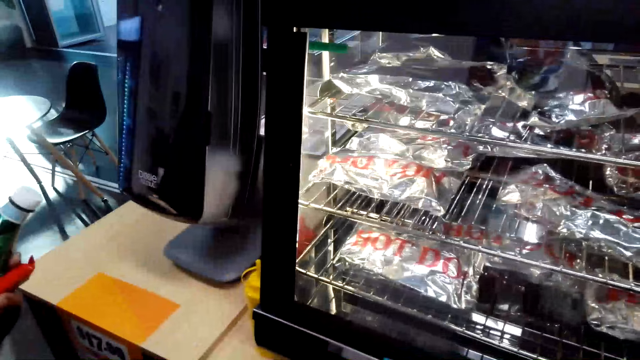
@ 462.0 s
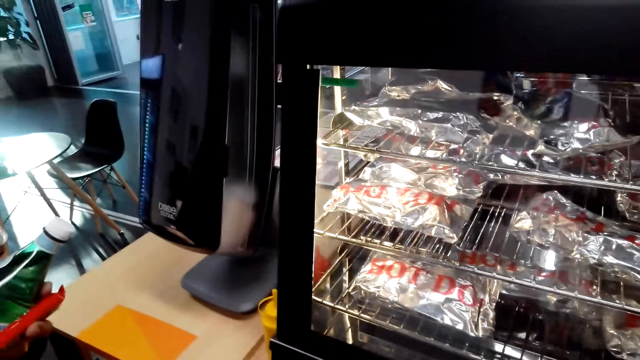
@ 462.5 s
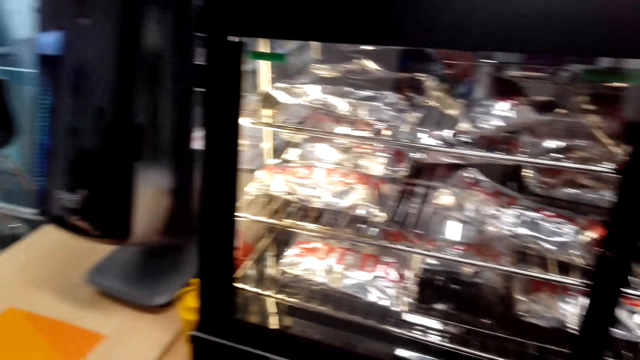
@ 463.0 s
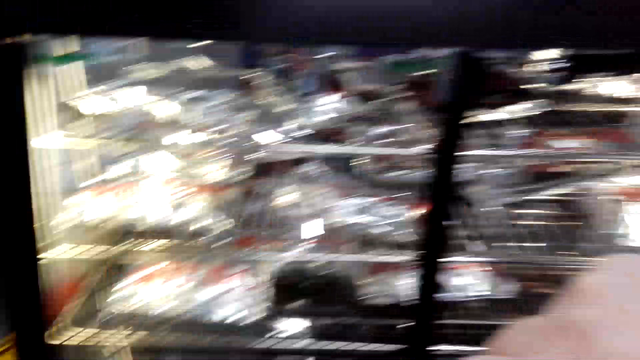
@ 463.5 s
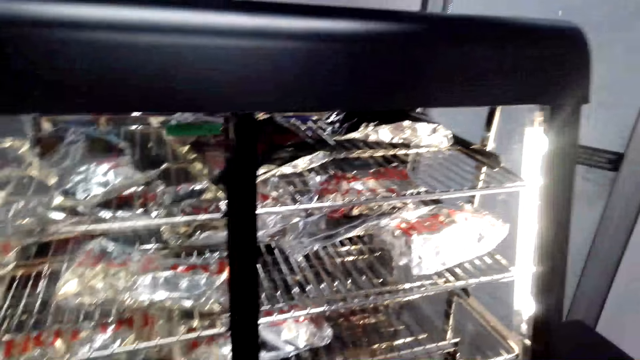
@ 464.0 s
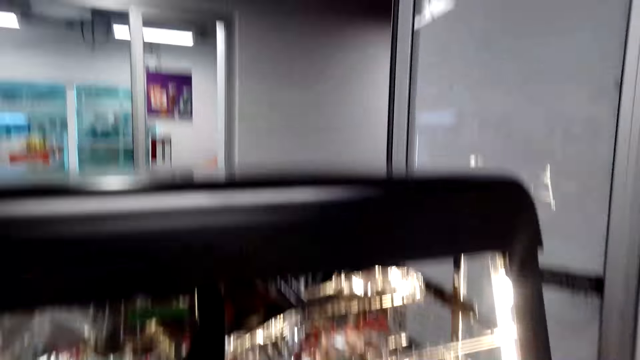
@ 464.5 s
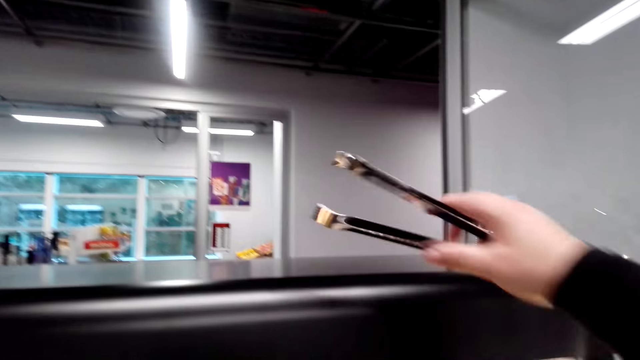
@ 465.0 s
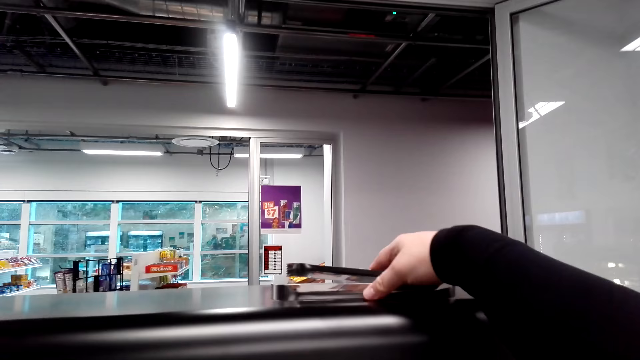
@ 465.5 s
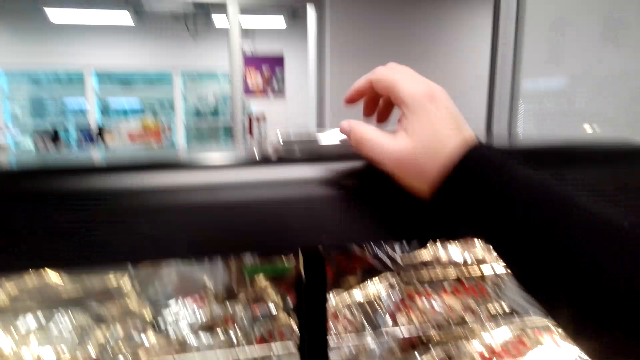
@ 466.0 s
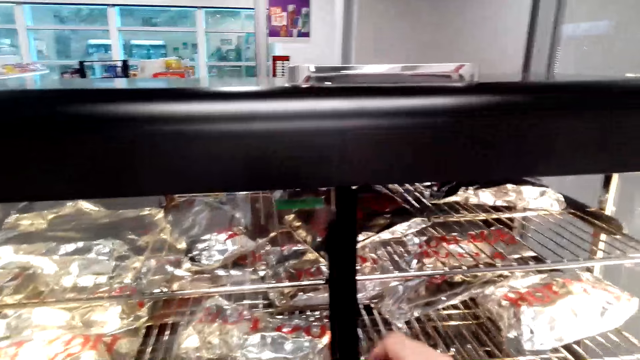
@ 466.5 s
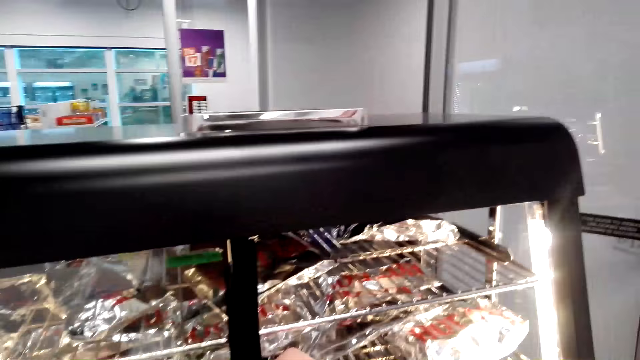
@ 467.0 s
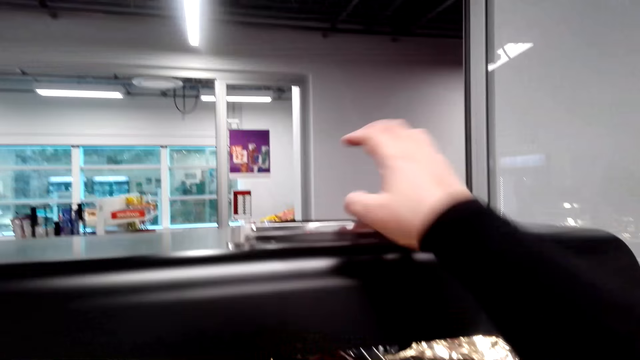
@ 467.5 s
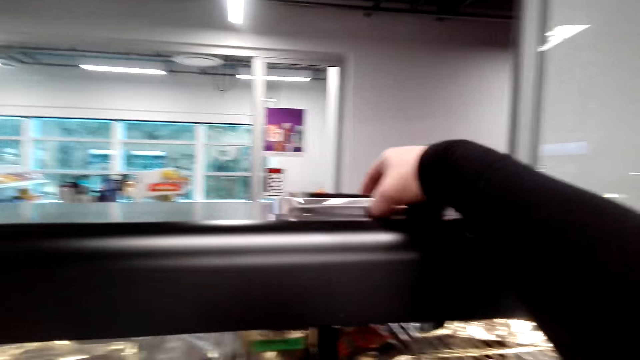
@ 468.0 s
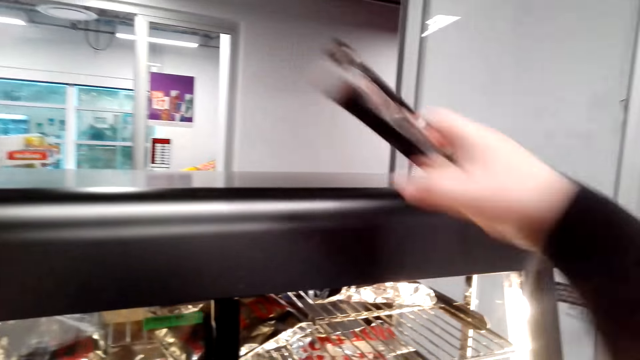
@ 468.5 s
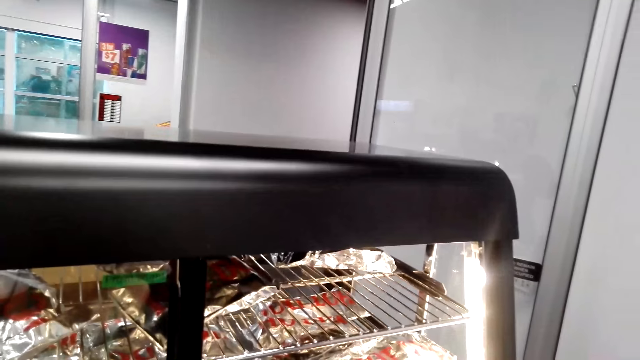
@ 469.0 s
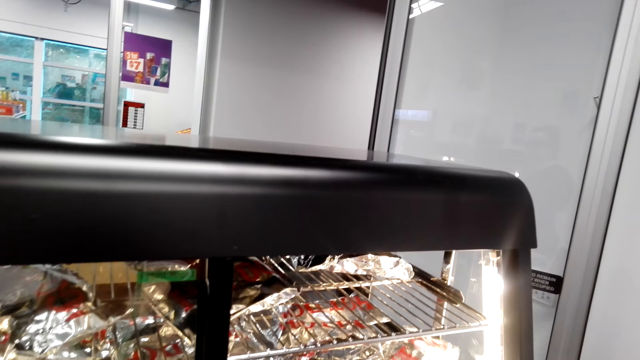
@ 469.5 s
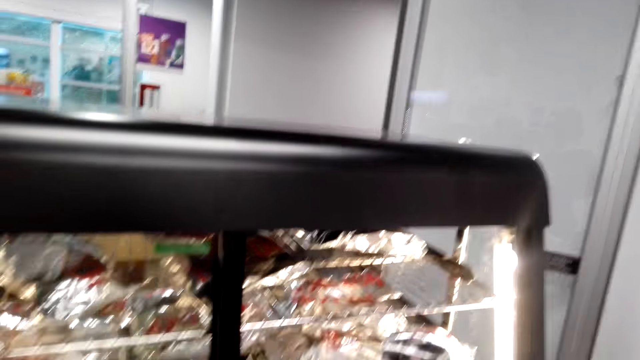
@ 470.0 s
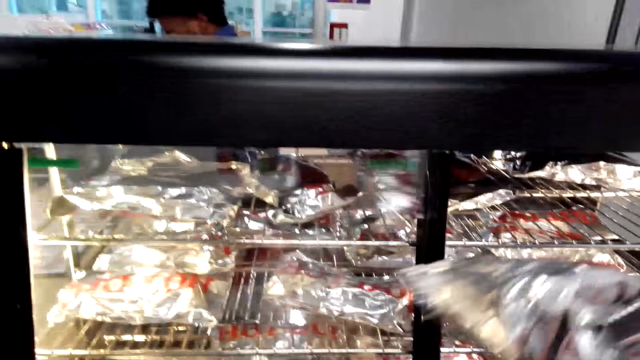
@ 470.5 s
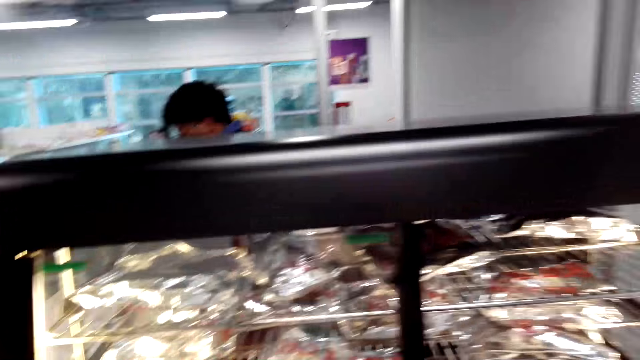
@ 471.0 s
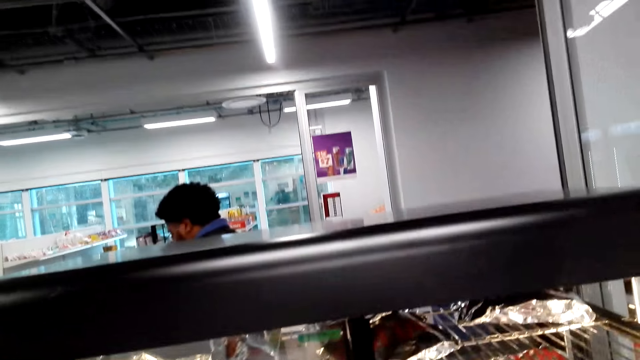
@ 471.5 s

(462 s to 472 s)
A cashier converses with the camera wearer. The camera wearer places the tong on the shelf. They pick the tong on the shelf. They pick a snack or foil from a display cabinet with the tong.

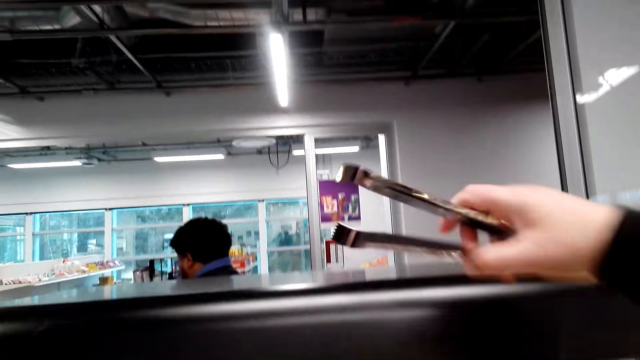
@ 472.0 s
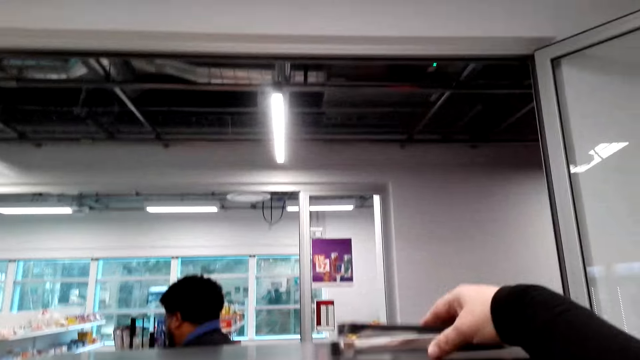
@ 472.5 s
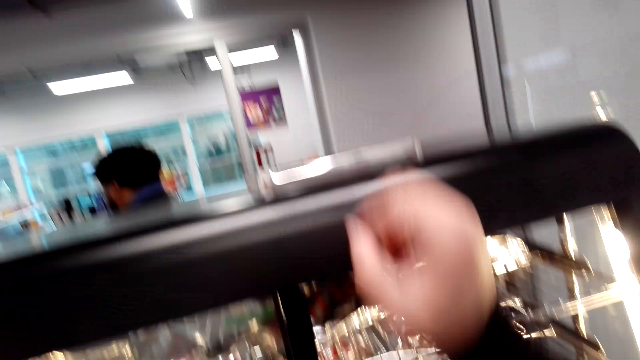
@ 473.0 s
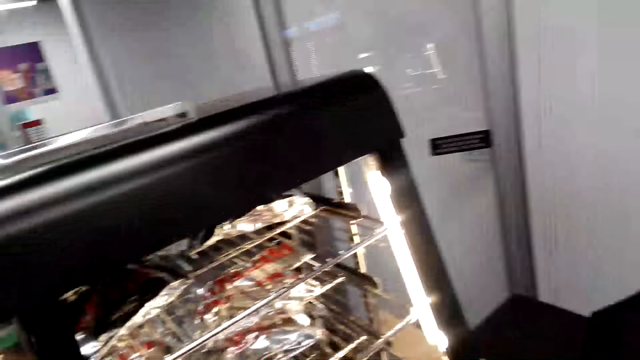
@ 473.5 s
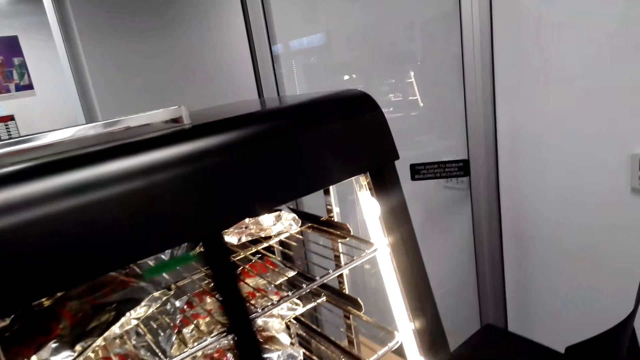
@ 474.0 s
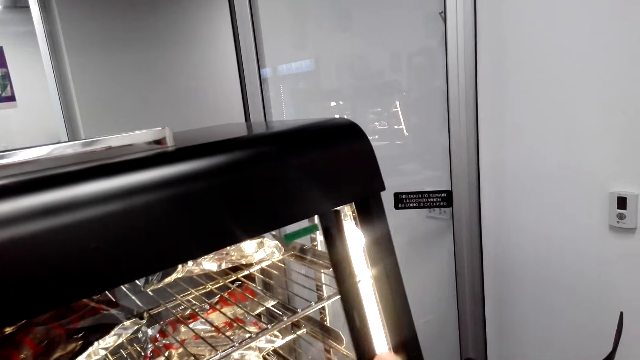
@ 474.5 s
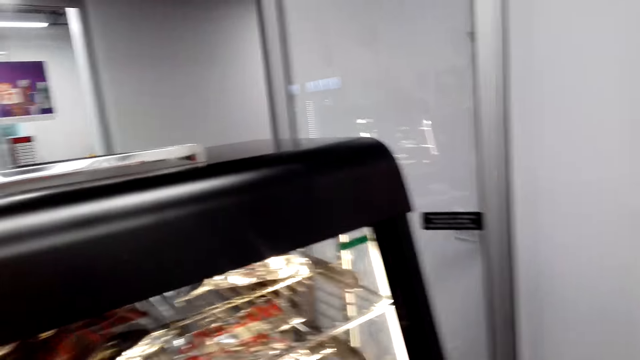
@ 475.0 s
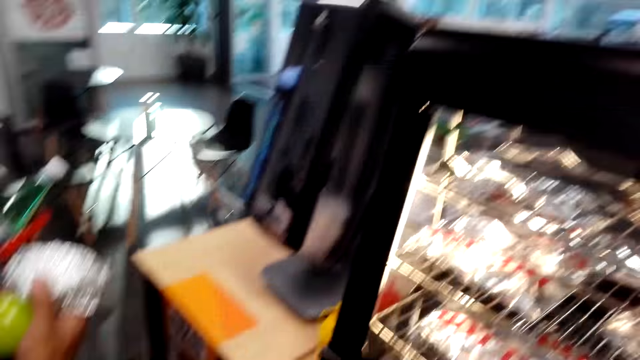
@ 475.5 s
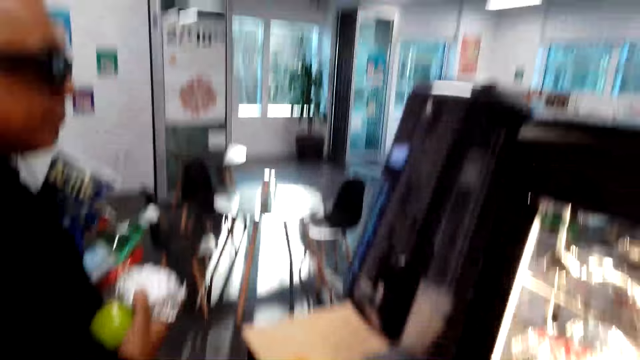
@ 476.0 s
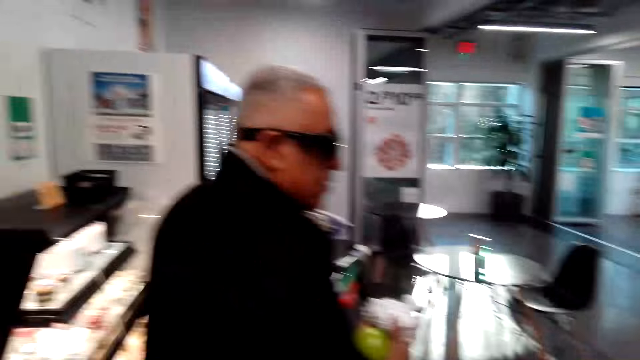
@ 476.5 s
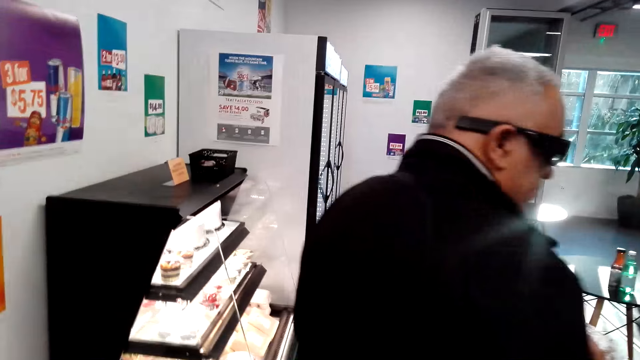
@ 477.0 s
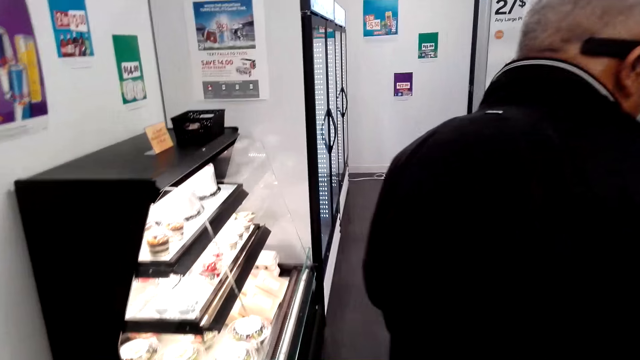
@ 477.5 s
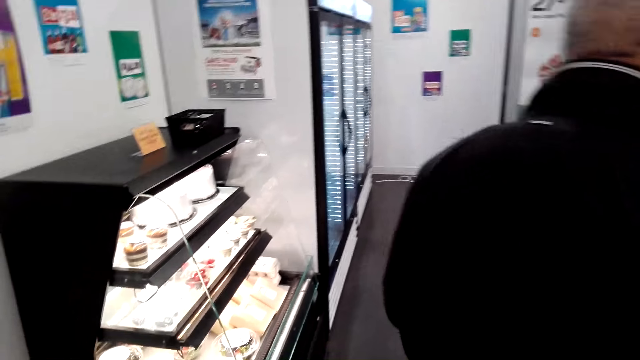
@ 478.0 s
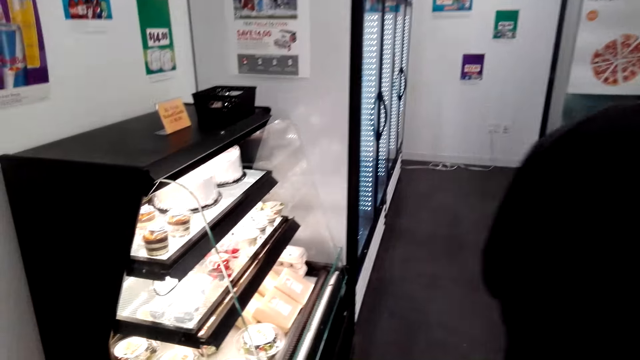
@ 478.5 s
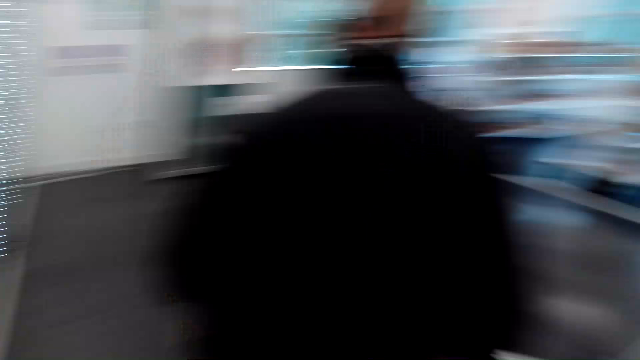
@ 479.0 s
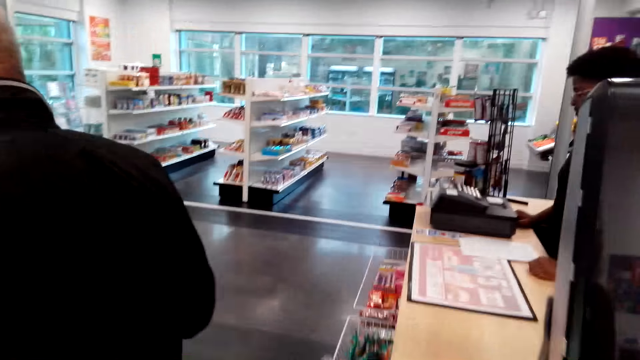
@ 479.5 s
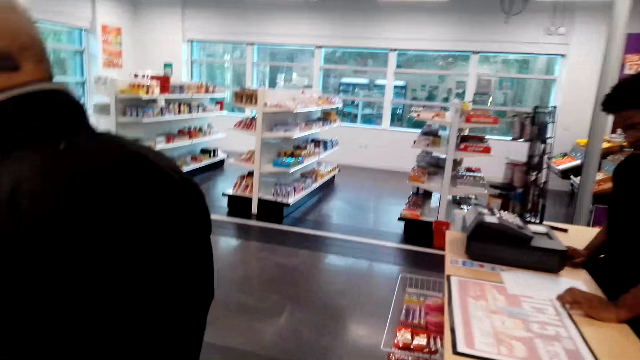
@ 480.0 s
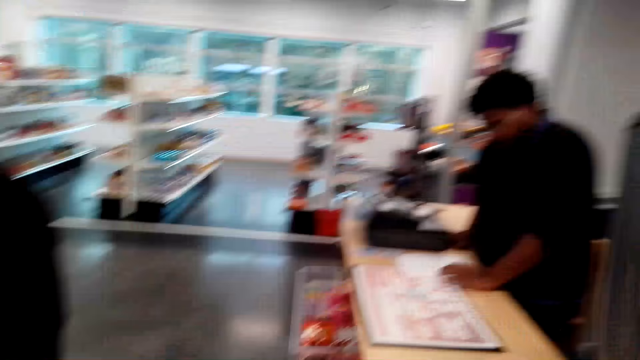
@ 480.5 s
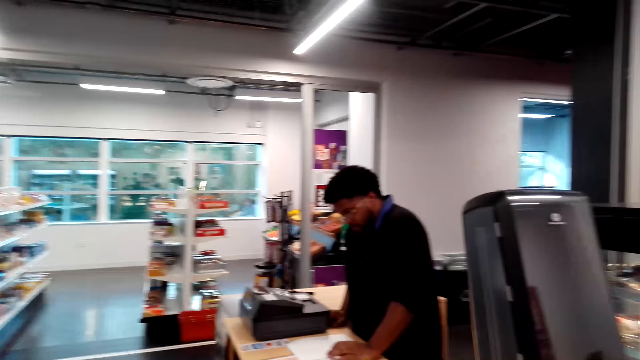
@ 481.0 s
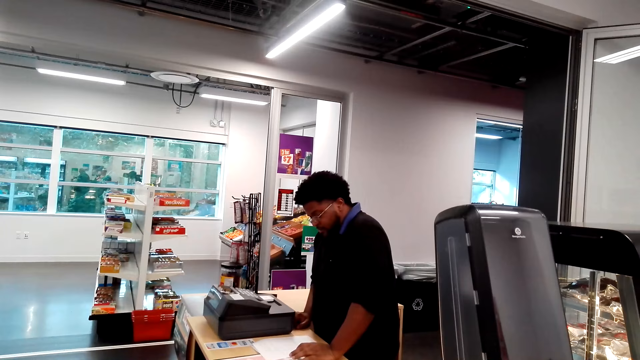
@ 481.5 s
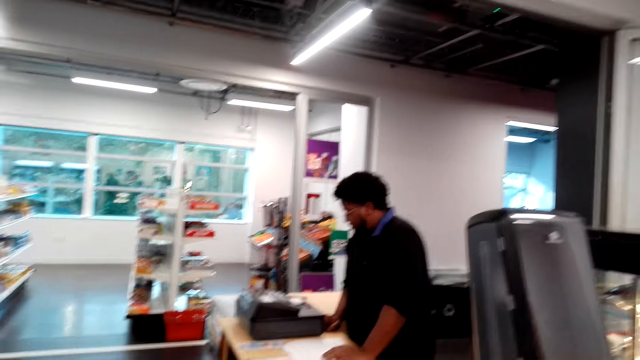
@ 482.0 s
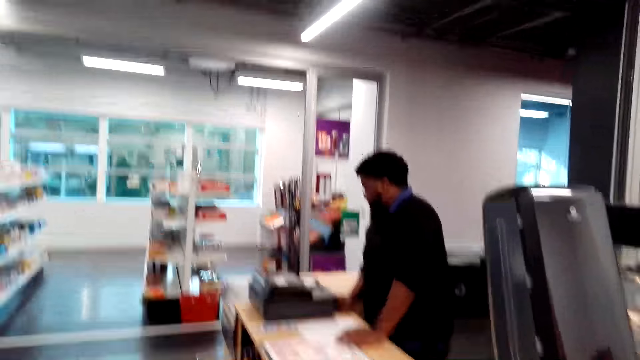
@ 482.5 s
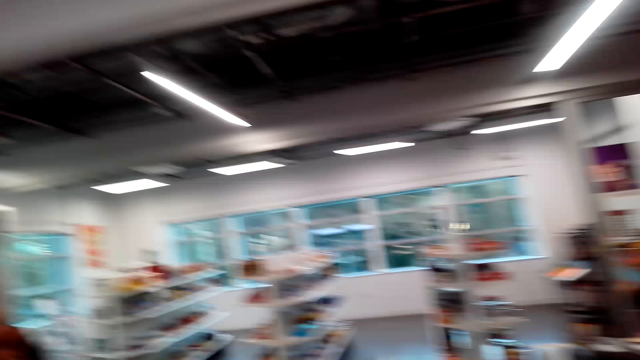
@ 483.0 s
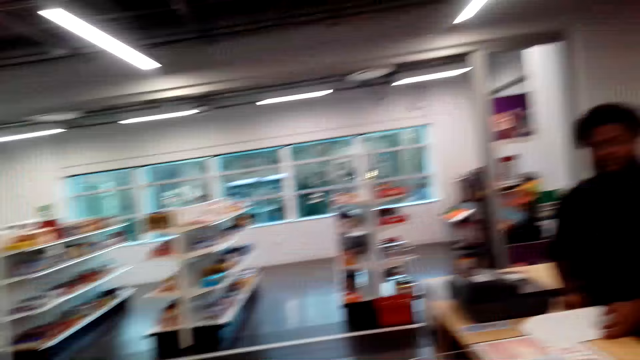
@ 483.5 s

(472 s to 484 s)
The camera wearer places the tong on the shelf. They close the display cabinet. They turn to the side. They converse with a cashier. They walk around the store. A man walks around the store. The camera wearer looks at another man.
